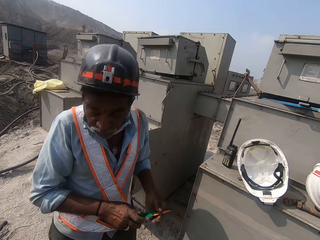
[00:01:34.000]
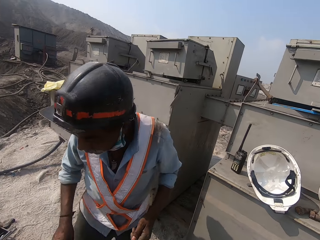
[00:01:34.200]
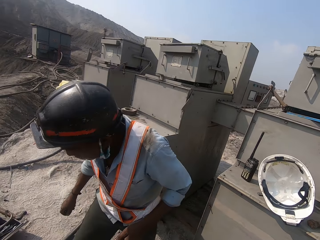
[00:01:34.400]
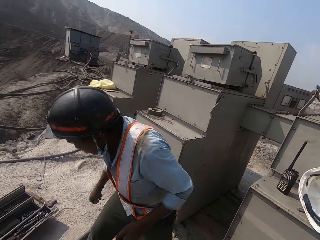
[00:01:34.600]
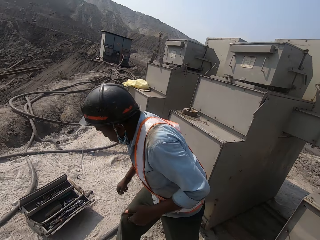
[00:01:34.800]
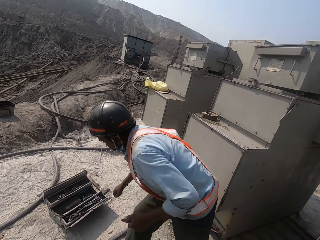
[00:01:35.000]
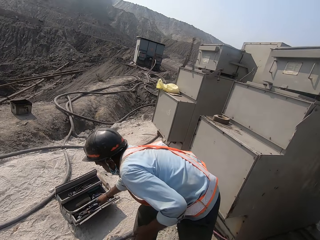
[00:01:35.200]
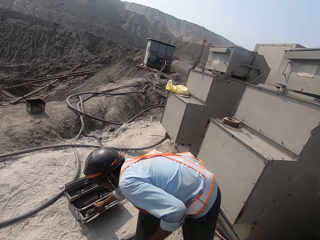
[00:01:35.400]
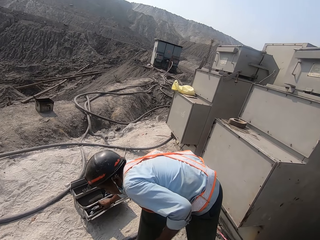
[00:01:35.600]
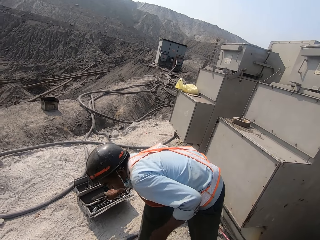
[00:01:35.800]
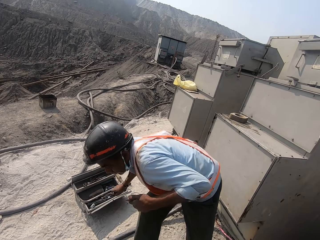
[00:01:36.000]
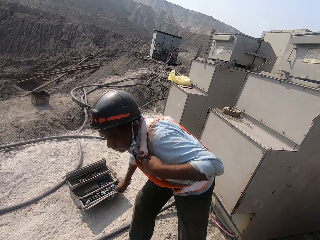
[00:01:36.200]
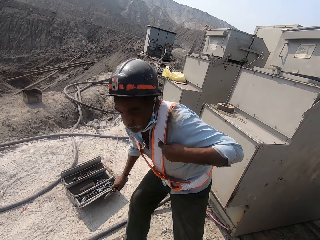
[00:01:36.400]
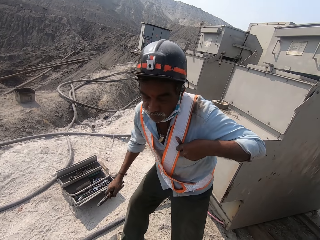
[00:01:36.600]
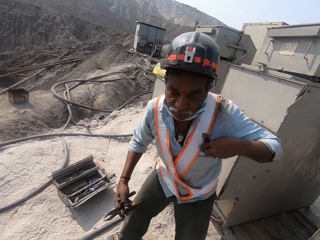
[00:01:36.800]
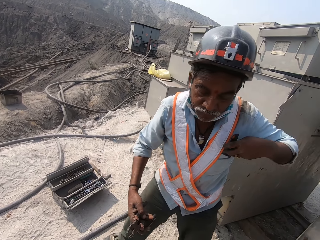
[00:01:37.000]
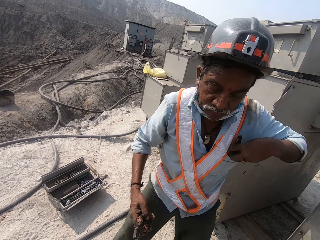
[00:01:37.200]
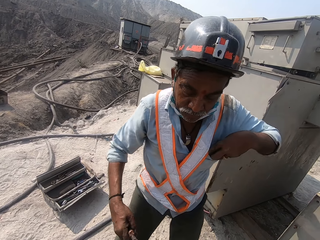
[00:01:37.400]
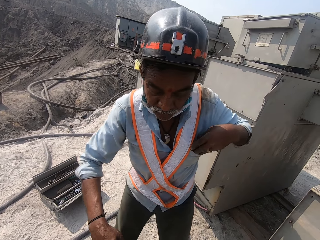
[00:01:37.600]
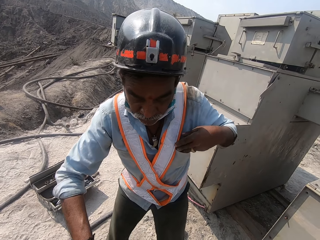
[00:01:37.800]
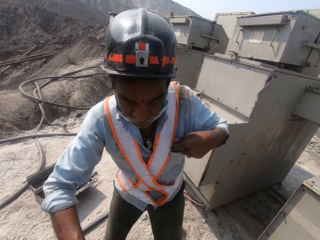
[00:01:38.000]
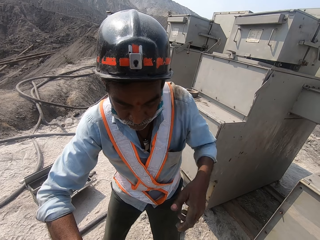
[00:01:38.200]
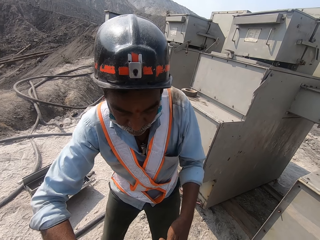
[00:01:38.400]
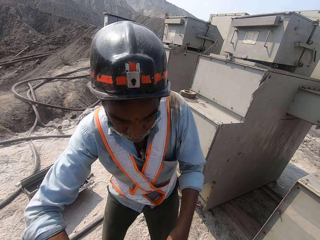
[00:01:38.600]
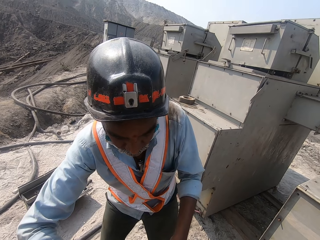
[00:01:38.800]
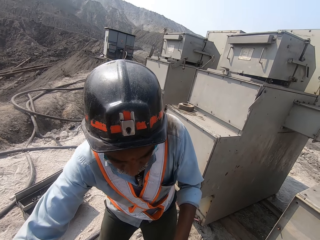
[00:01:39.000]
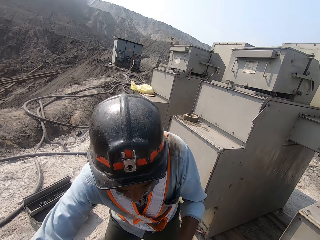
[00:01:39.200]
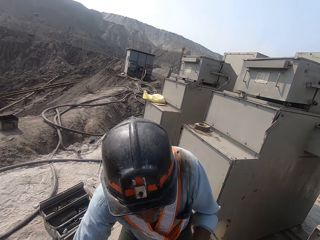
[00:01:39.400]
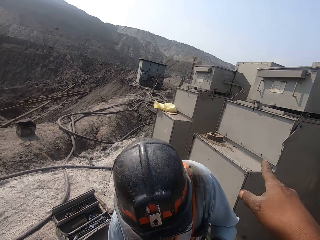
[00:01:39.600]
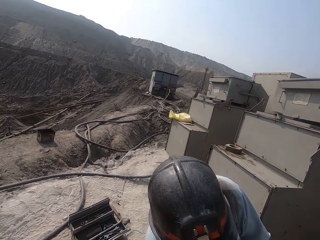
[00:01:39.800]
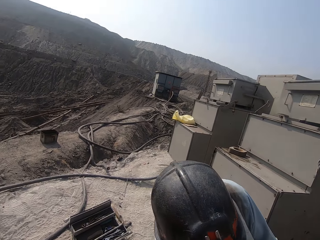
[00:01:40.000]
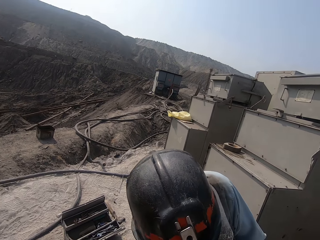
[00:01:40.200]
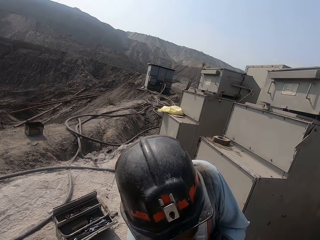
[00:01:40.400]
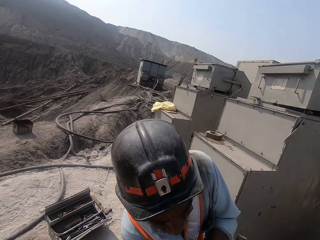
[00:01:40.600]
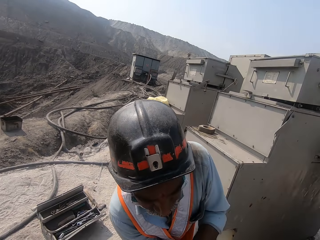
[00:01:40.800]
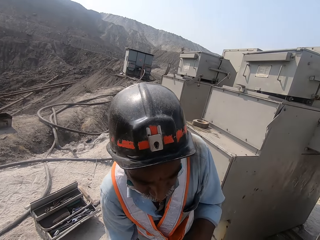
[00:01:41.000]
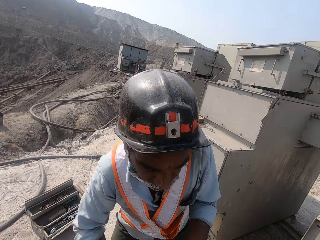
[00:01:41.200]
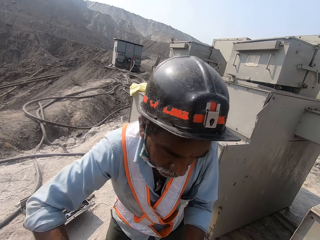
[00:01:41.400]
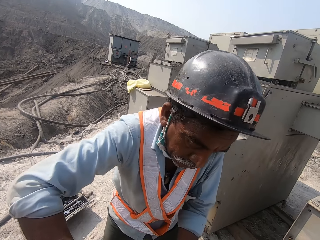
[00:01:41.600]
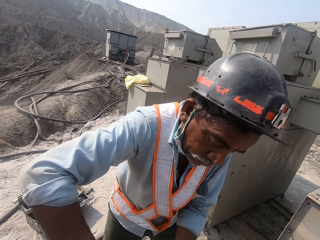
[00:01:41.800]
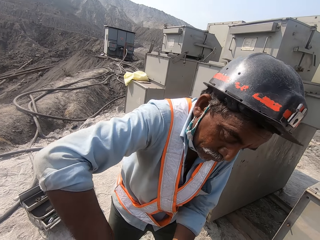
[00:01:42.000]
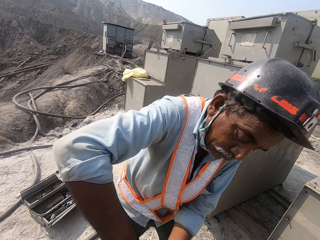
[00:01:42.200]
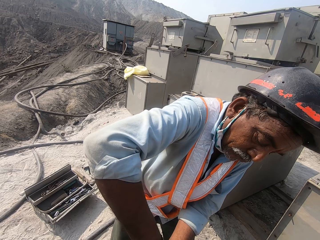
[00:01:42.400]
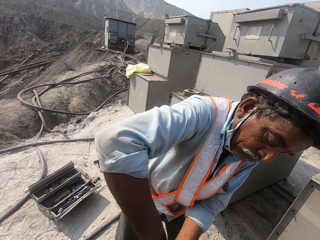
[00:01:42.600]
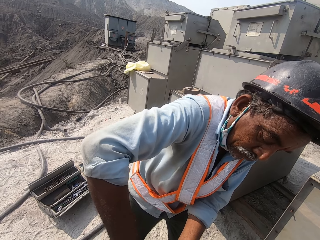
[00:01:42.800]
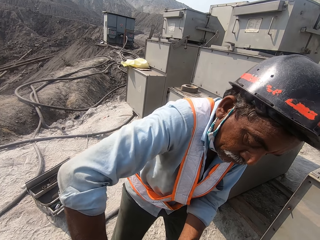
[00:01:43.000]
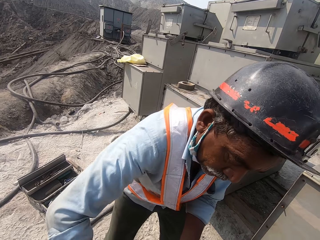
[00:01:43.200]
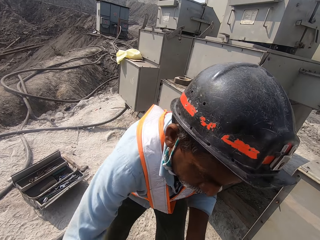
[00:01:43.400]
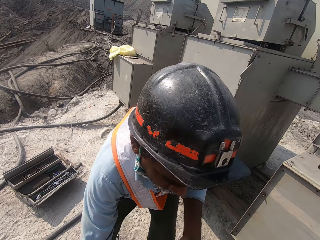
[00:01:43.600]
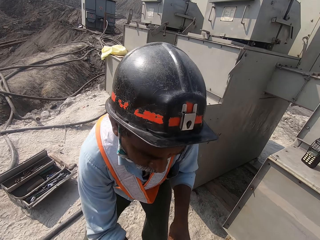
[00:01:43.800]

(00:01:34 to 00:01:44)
A man picks up pliers. The camera wearer looks around. They point with a finger.

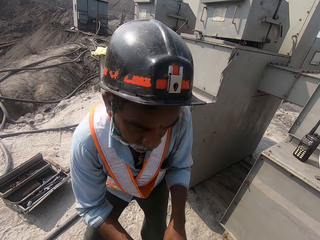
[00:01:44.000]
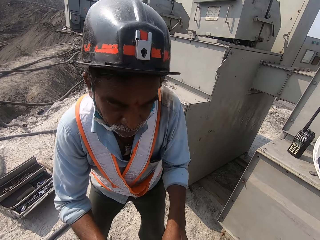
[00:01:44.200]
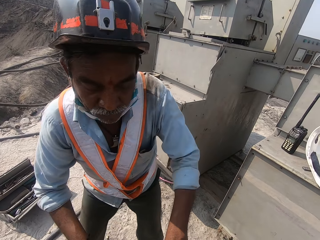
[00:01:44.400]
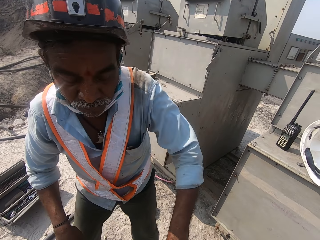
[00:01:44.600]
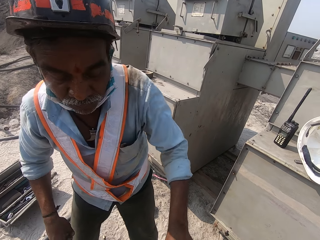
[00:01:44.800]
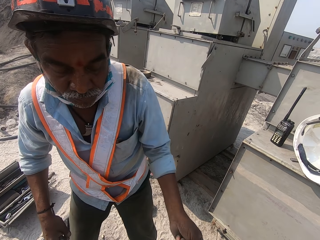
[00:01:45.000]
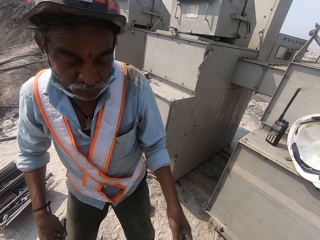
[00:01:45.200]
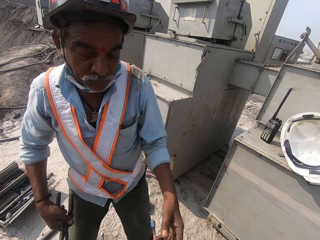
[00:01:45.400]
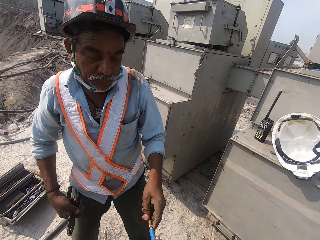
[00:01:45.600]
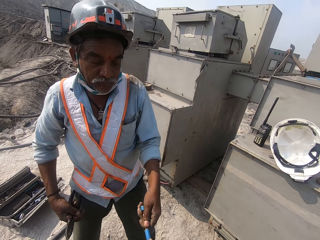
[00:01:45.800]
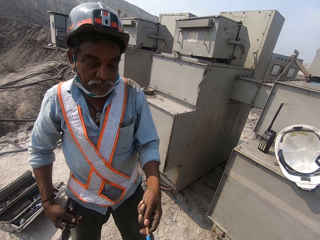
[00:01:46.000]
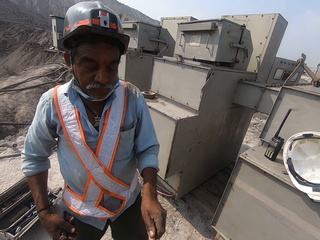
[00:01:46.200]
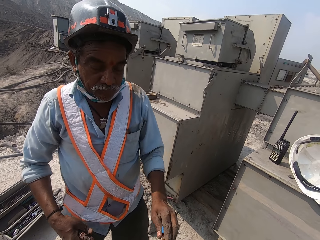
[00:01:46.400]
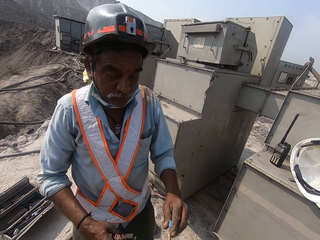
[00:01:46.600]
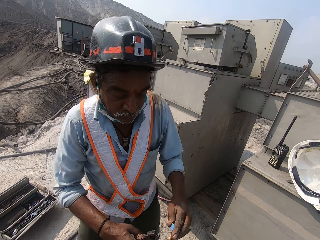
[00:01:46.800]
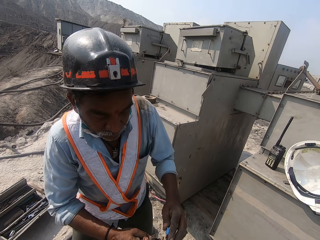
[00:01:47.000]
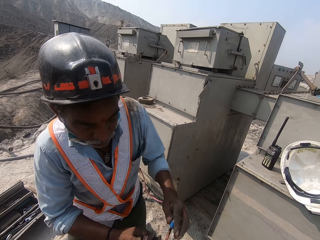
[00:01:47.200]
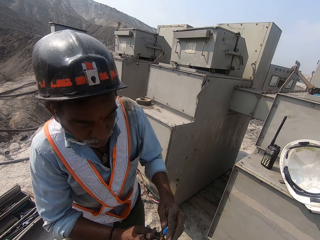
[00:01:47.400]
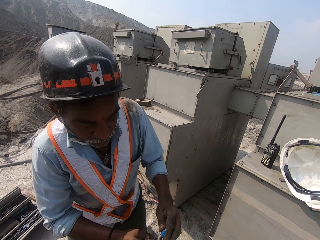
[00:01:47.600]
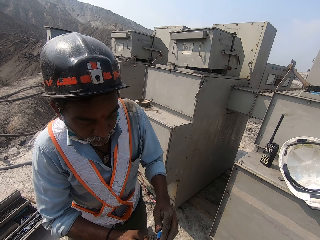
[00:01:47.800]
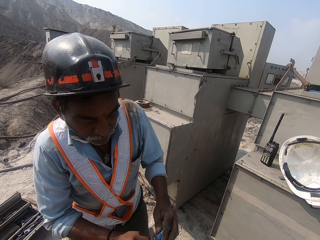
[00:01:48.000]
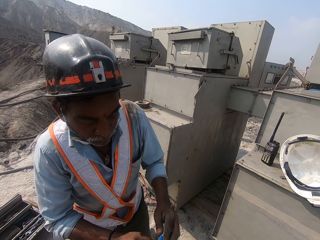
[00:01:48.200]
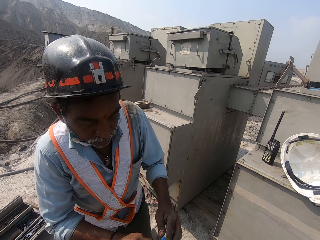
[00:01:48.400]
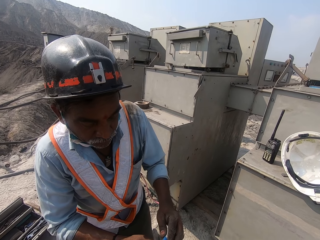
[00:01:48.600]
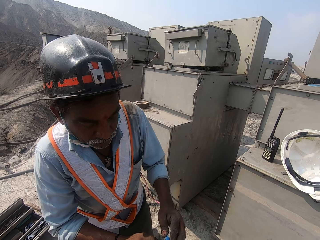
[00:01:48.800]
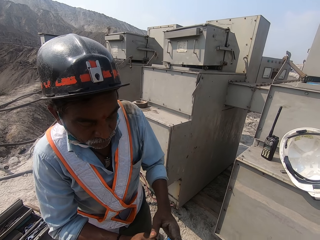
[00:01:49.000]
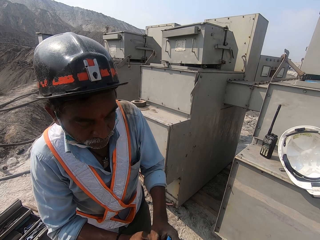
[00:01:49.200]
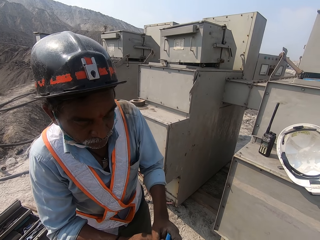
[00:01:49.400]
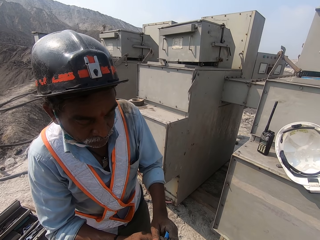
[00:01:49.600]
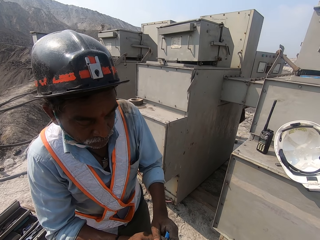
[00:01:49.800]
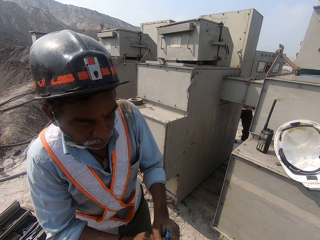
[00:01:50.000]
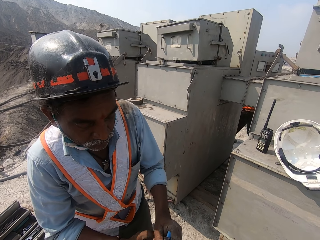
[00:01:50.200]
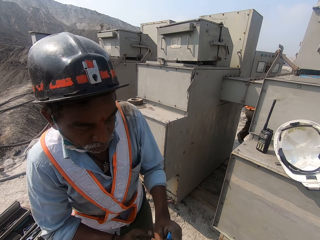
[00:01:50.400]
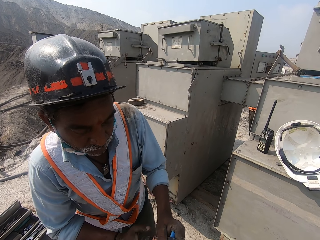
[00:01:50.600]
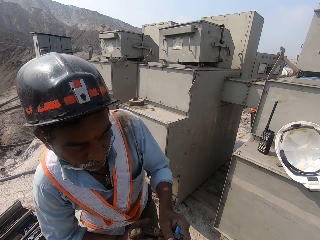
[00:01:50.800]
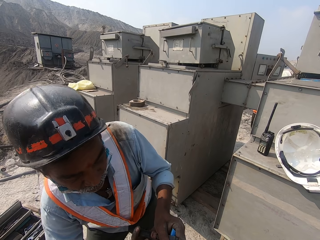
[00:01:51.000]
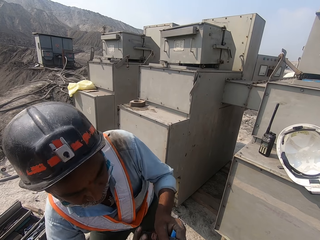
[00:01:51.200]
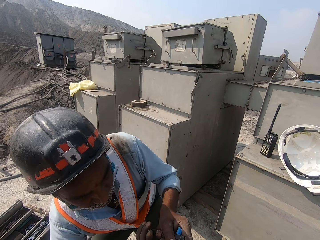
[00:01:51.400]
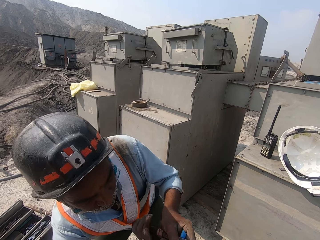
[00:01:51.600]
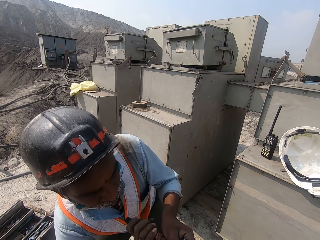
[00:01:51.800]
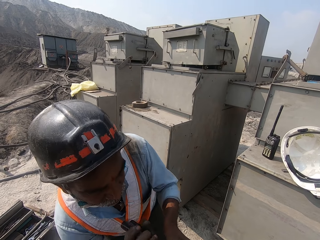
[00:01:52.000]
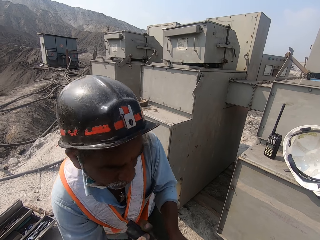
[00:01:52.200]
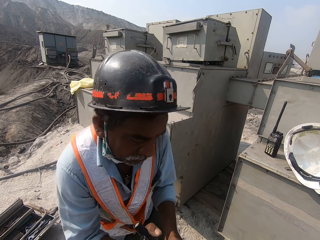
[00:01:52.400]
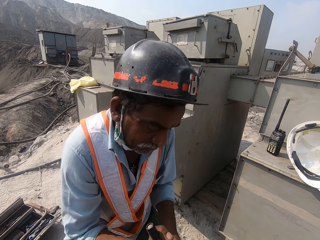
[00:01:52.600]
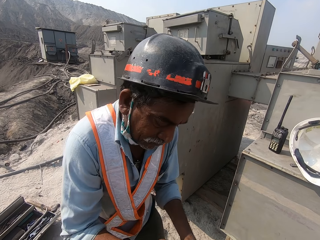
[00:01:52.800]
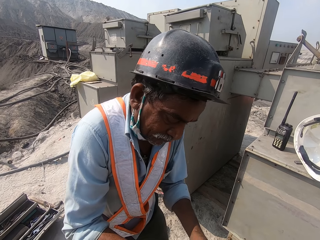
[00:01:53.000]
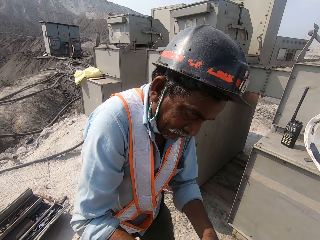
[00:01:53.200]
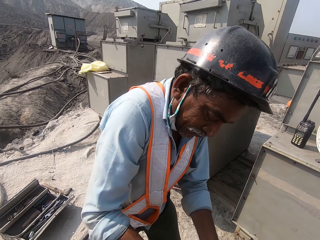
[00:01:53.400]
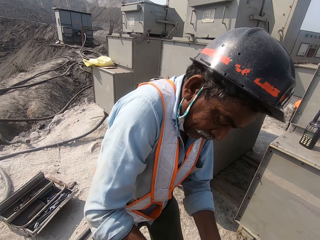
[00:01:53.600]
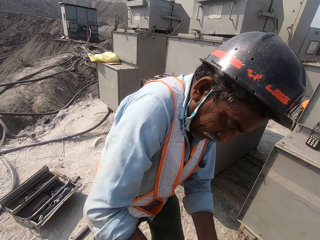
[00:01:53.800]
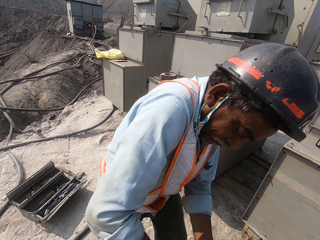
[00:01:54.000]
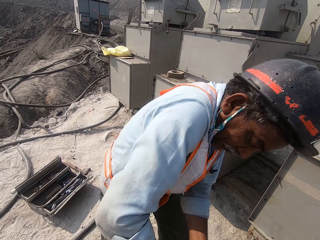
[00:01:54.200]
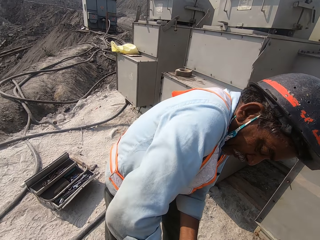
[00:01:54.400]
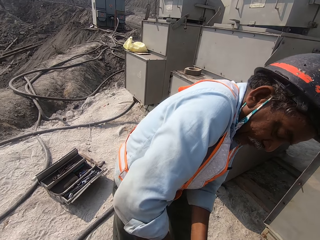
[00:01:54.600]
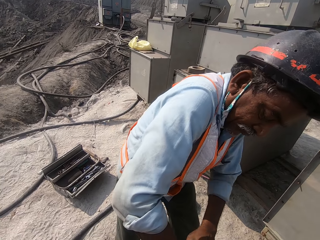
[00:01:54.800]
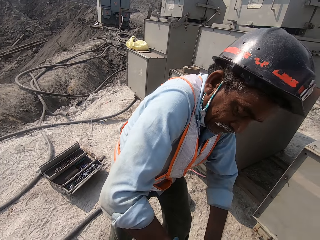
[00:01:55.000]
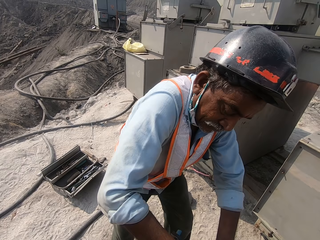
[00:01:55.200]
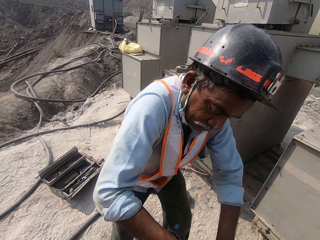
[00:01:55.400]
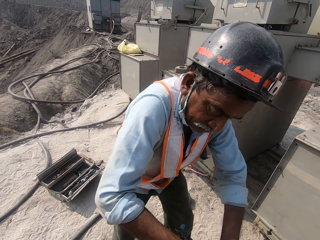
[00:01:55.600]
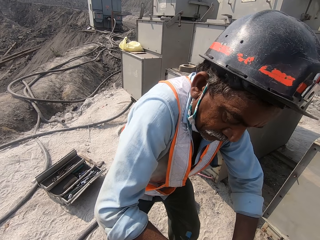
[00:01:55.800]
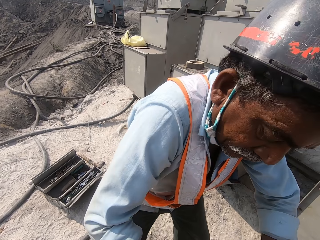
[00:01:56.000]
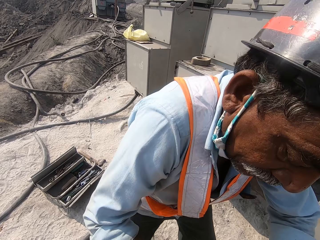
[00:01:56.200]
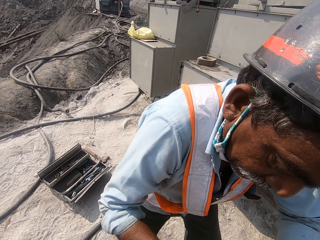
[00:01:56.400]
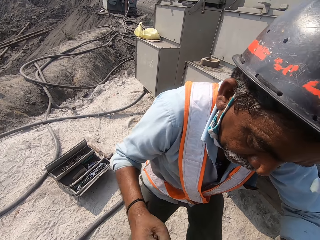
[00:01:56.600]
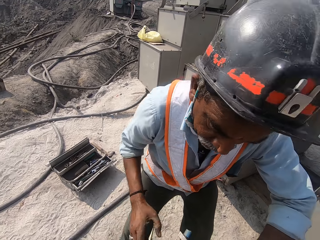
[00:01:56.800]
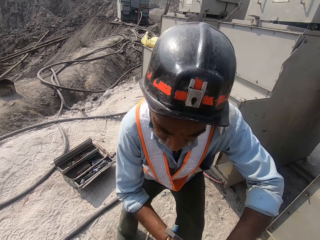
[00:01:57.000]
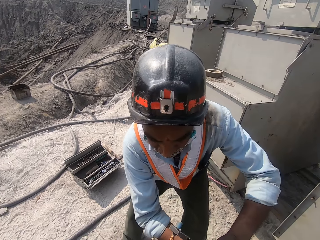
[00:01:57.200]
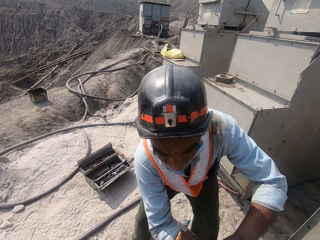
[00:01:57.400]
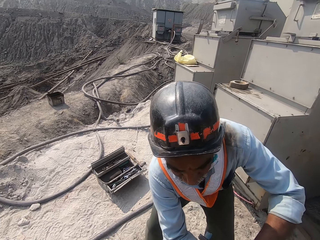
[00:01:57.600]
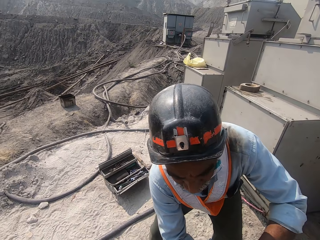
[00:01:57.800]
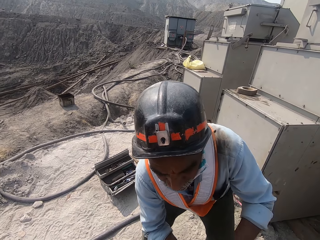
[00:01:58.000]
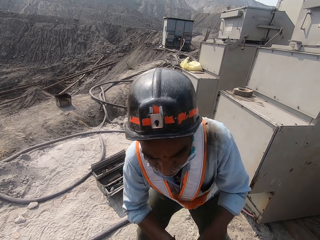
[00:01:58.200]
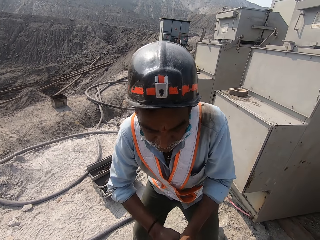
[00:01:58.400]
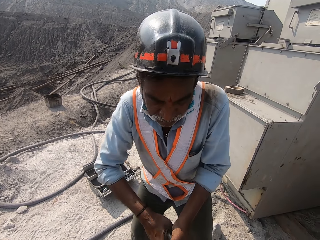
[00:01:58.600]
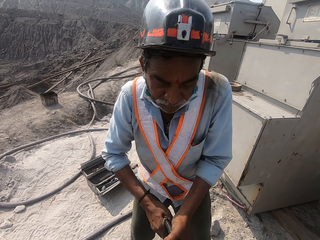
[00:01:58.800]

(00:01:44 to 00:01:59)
A man cuts a cable with pliers.
